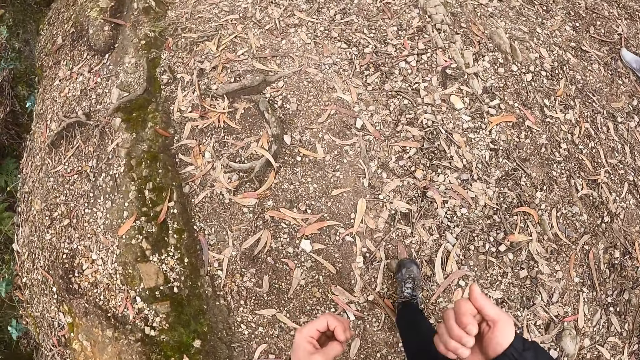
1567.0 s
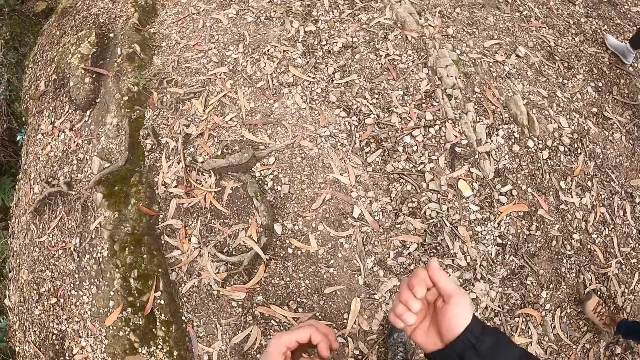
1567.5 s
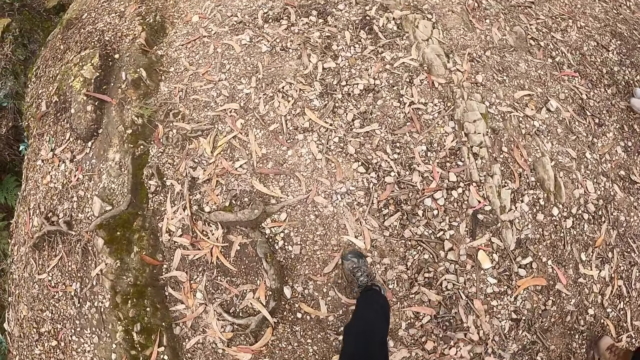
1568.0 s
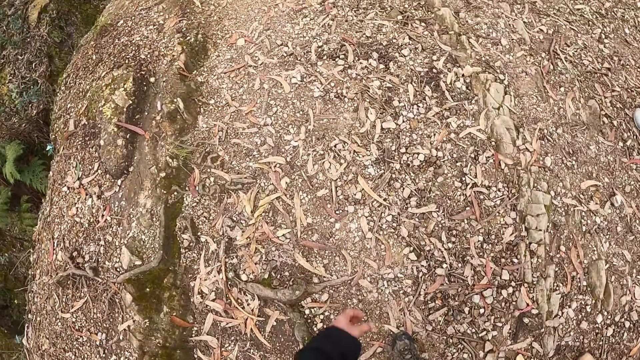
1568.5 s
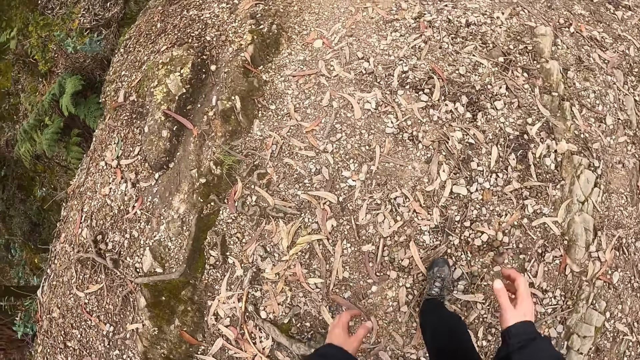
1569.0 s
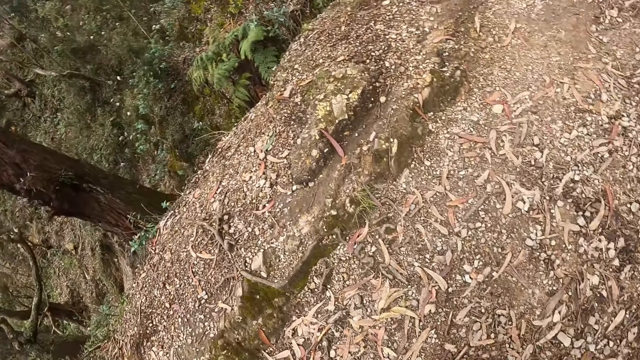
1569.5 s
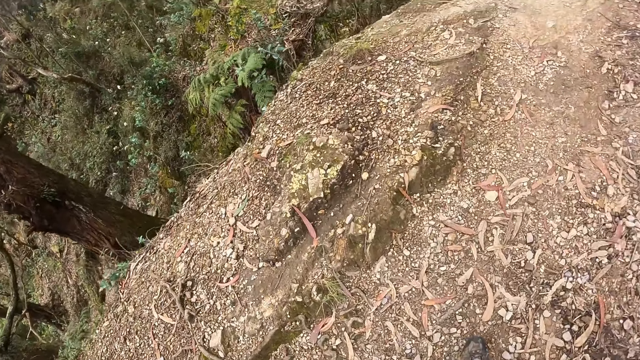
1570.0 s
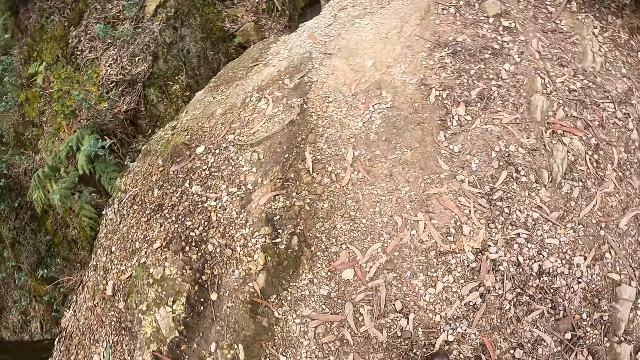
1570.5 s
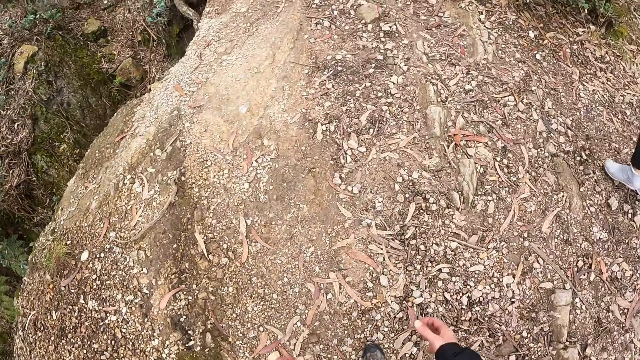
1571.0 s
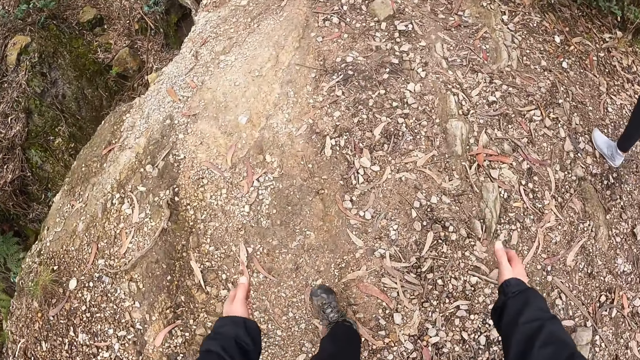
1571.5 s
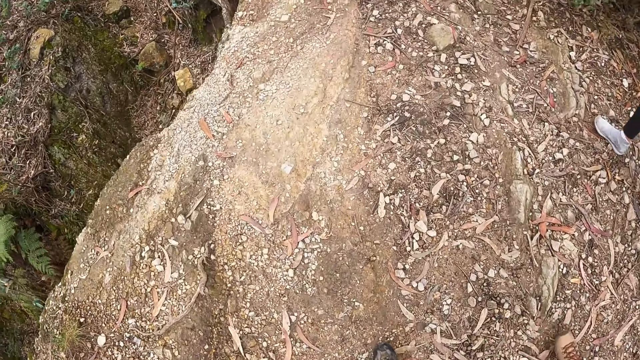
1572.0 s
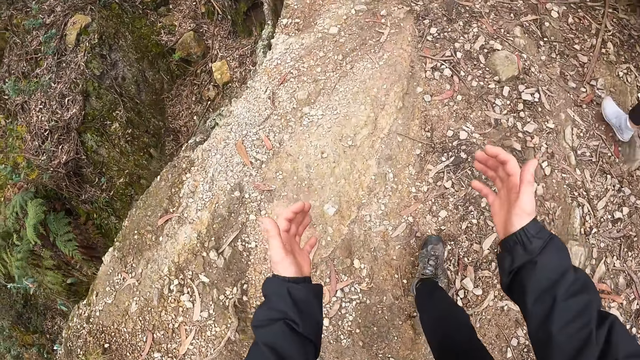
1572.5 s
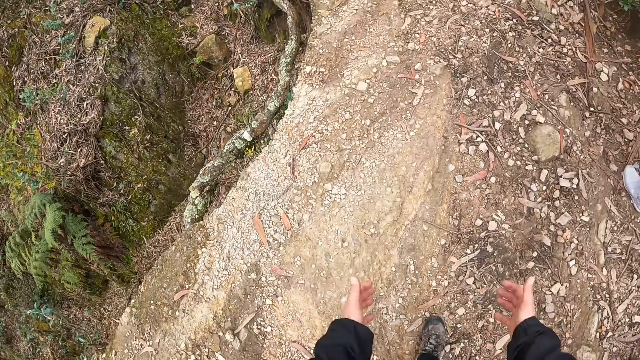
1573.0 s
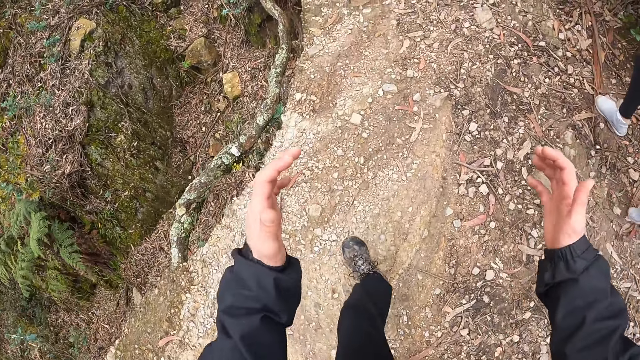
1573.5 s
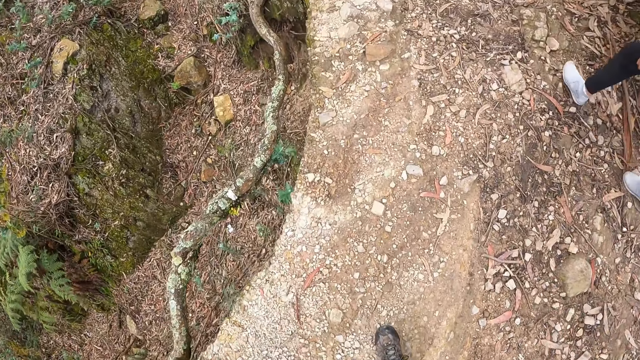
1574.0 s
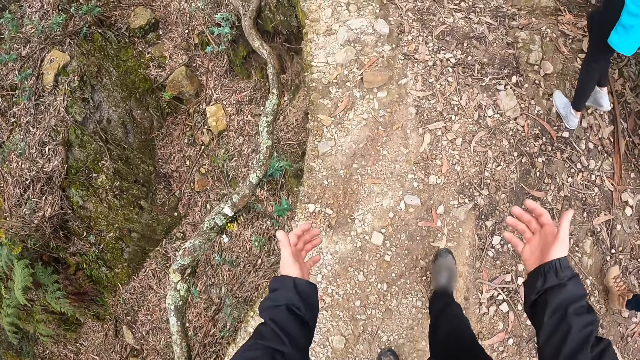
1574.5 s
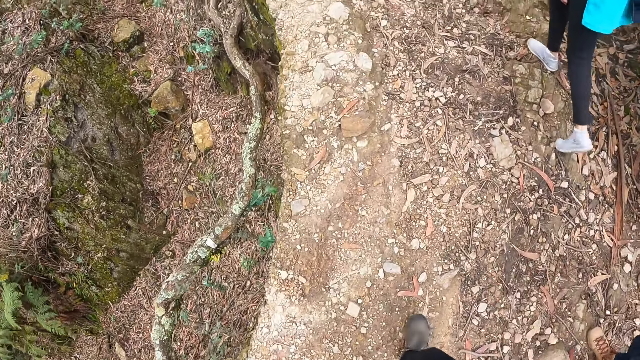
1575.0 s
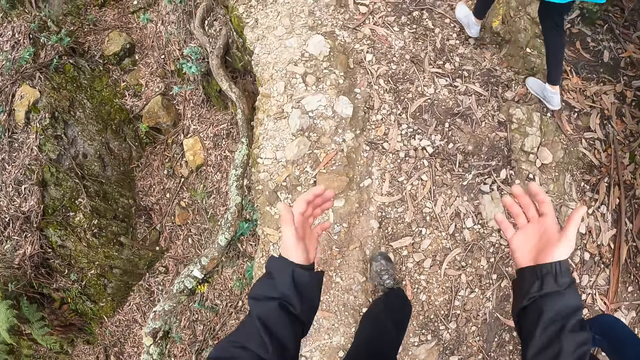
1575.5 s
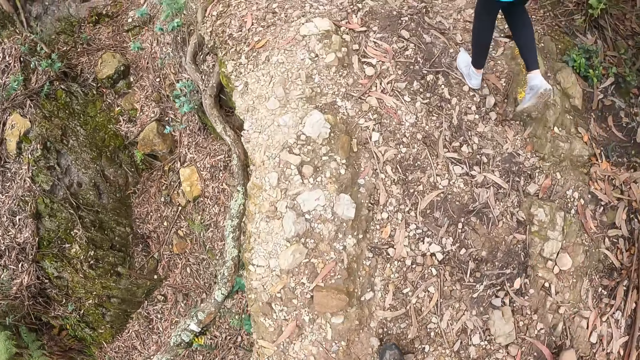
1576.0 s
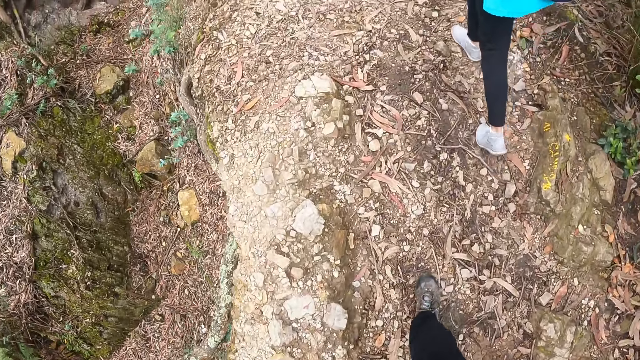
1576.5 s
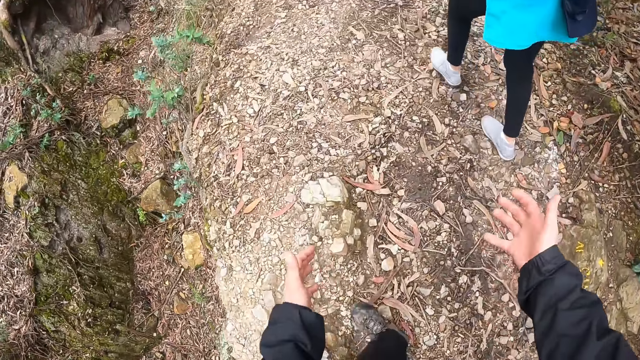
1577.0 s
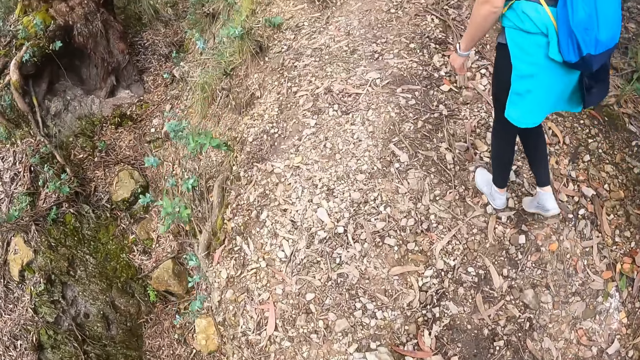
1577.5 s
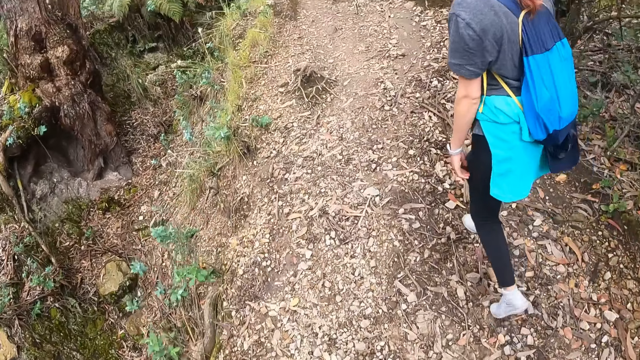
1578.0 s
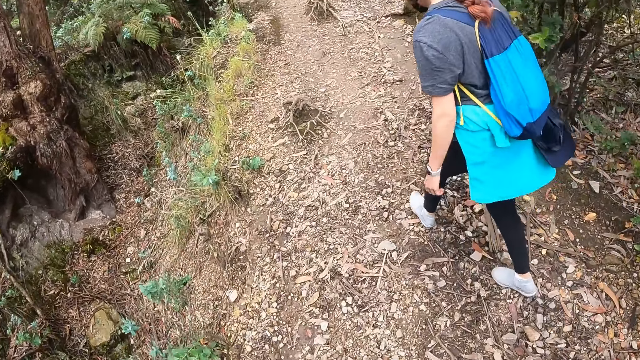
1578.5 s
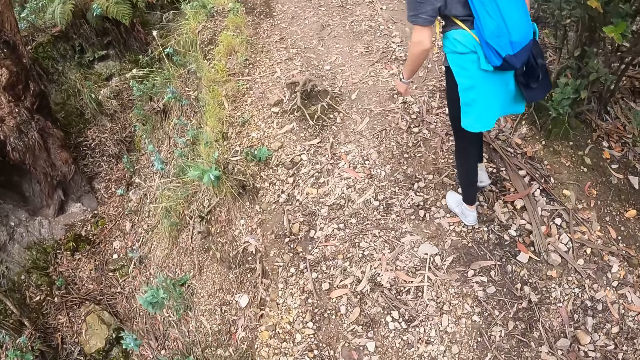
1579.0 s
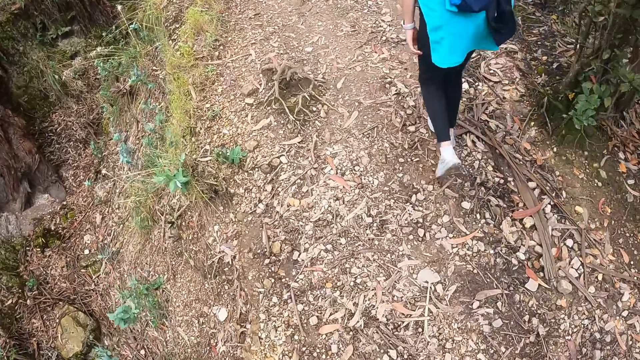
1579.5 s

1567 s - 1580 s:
The camera wearer moves their hands. They walk beside the person. They move their hands. They walk behind the woman. The woman walks in front of the camera wearer. The camera wearer walks beside the person.

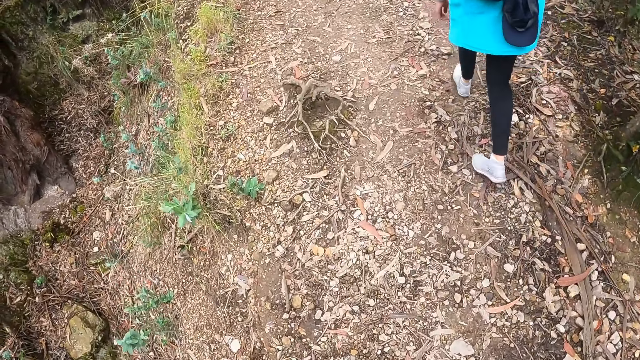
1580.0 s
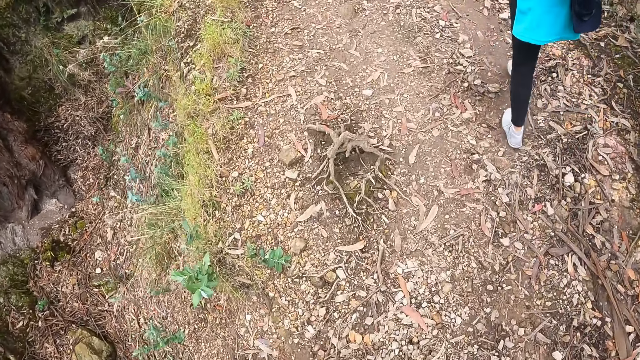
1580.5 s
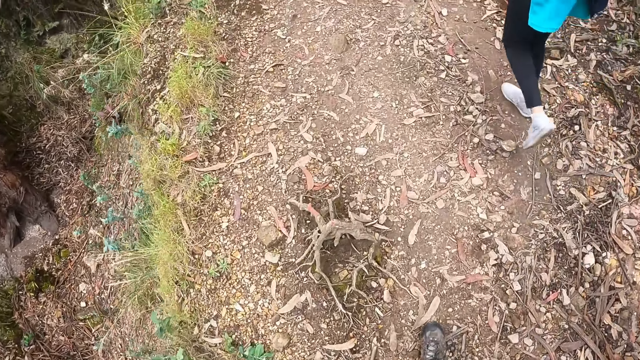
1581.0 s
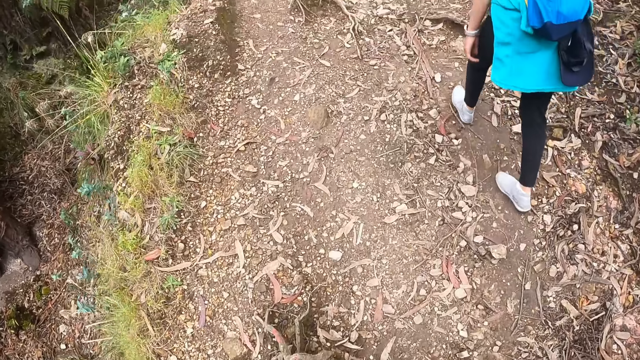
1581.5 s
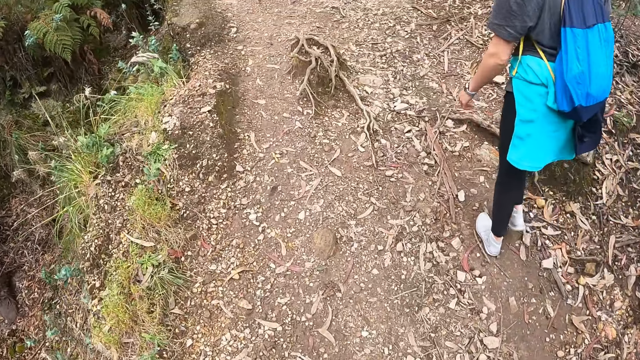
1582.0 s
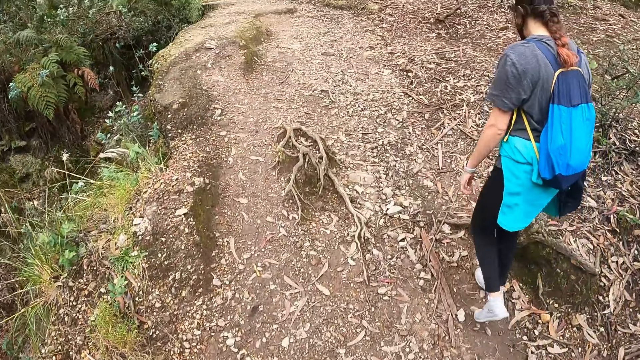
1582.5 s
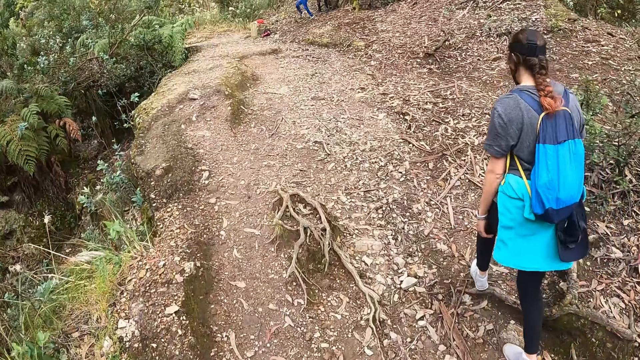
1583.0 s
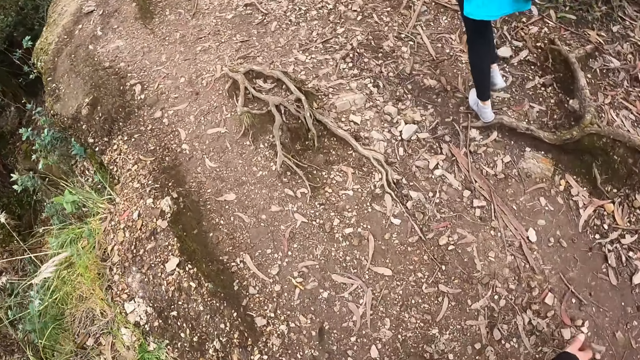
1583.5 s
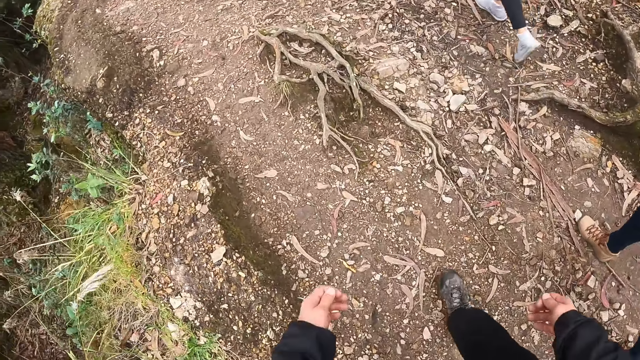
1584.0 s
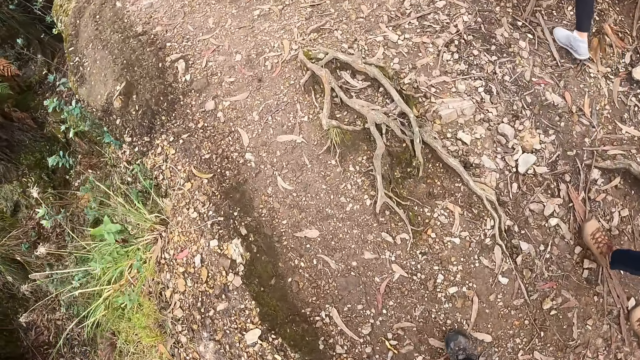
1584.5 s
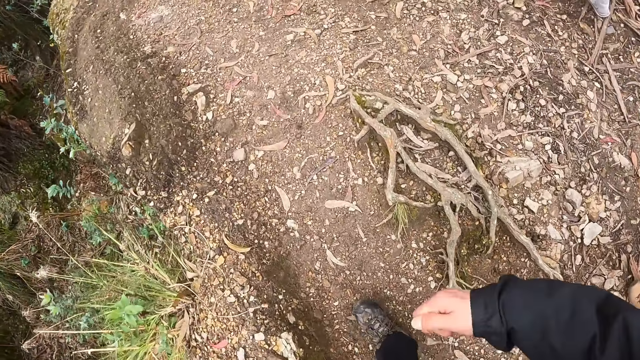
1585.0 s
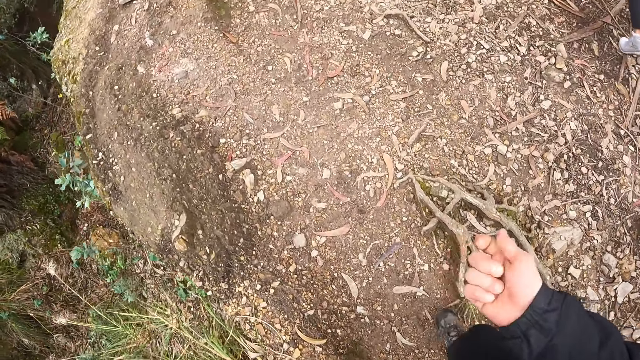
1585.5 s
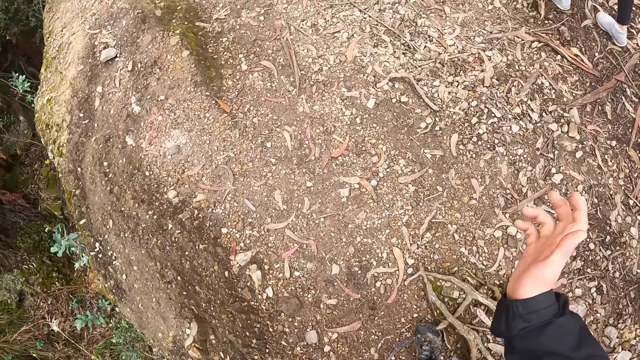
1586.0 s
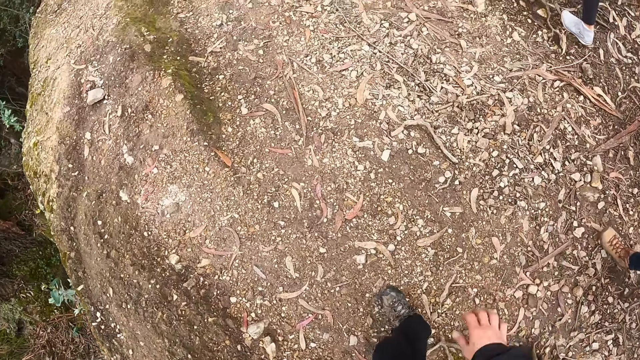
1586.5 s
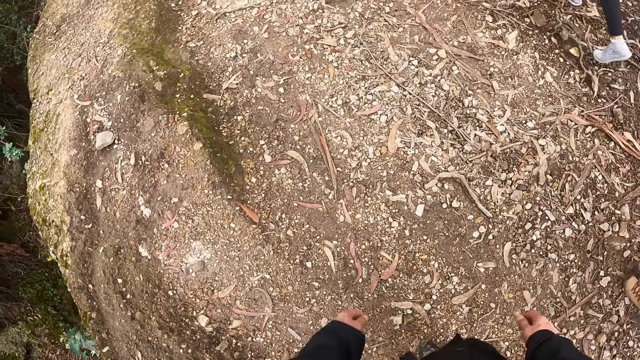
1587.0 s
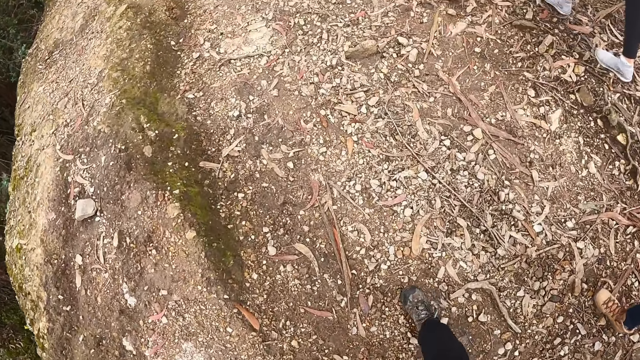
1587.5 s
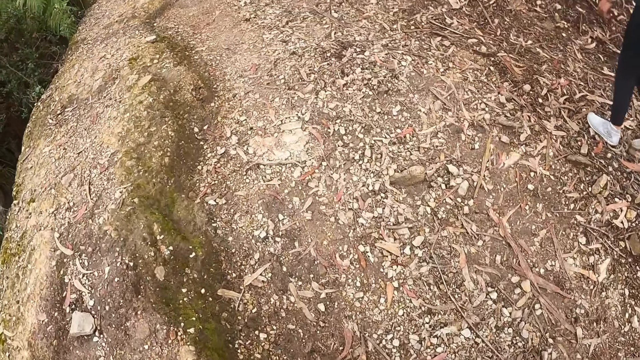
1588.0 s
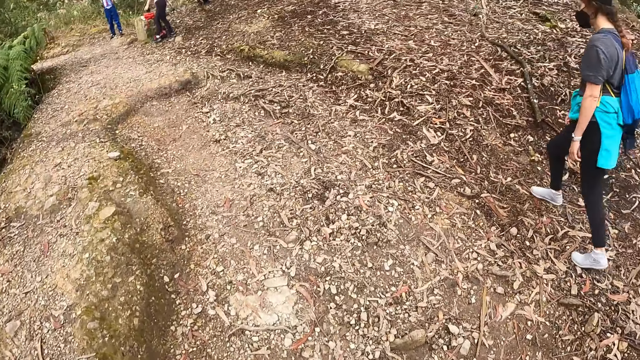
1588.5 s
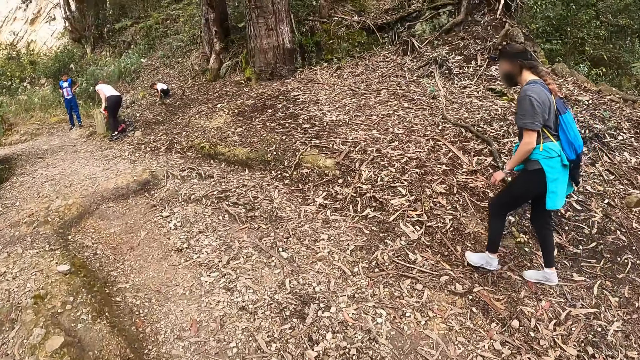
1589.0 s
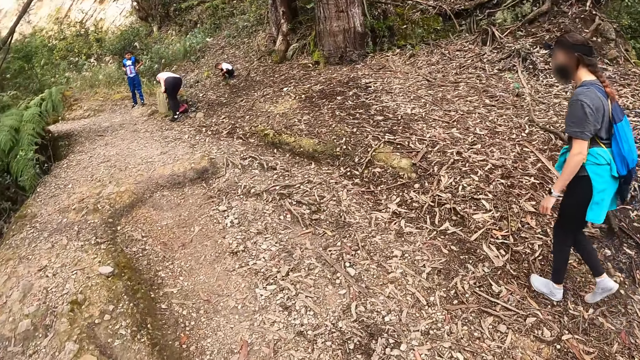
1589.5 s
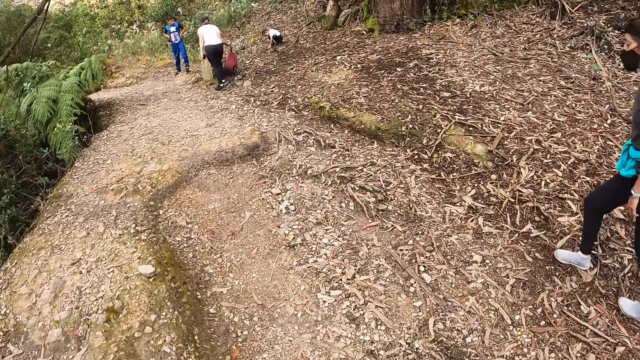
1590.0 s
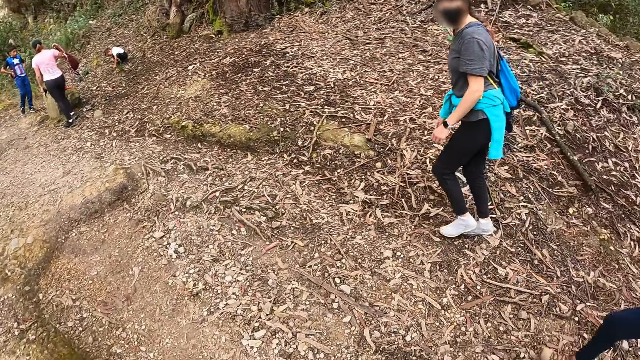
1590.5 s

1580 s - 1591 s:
The camera wearer moves a hand. They walk behind the woman.
